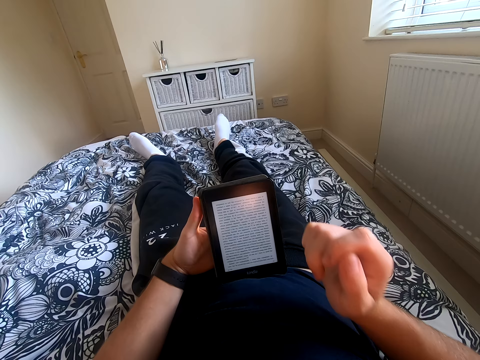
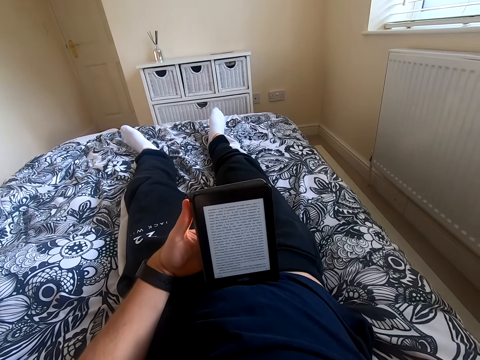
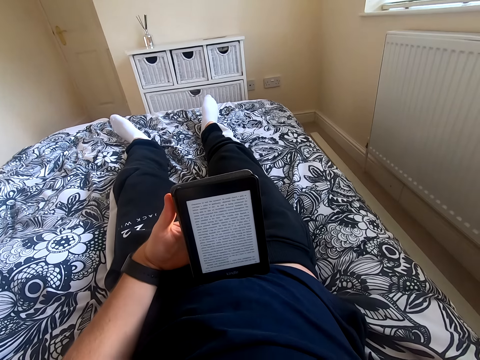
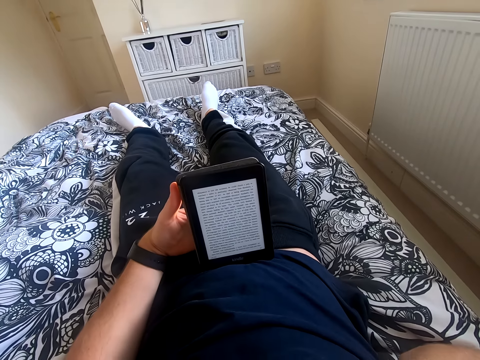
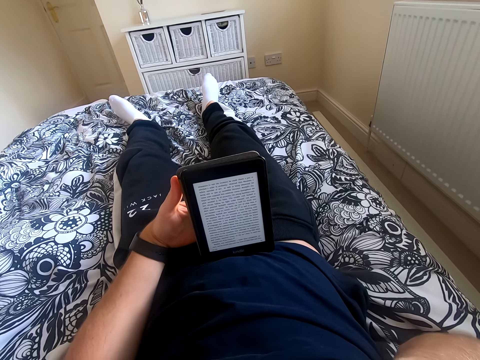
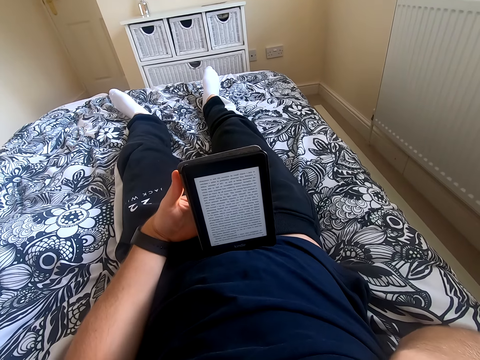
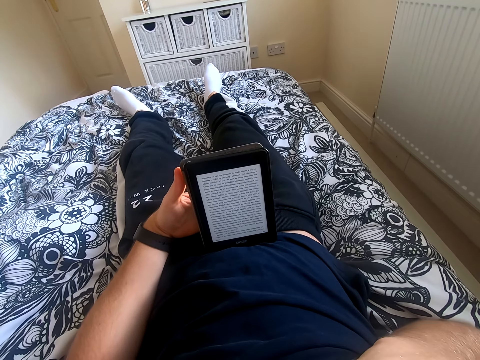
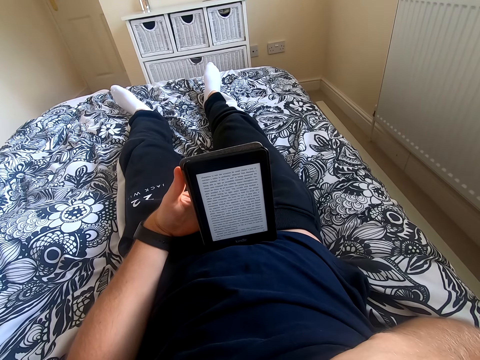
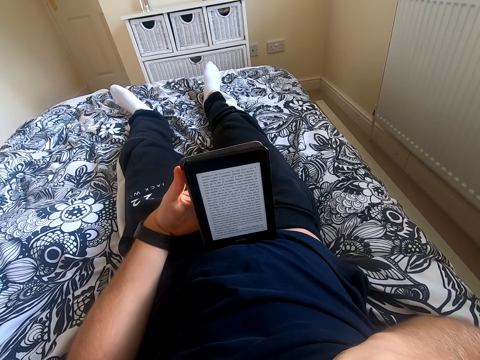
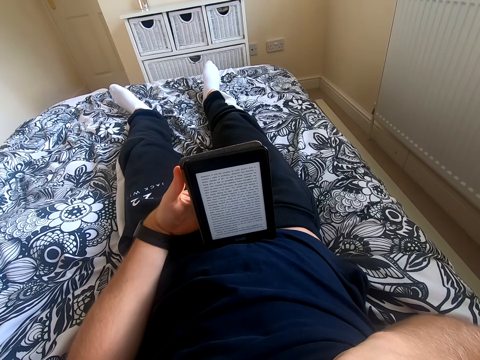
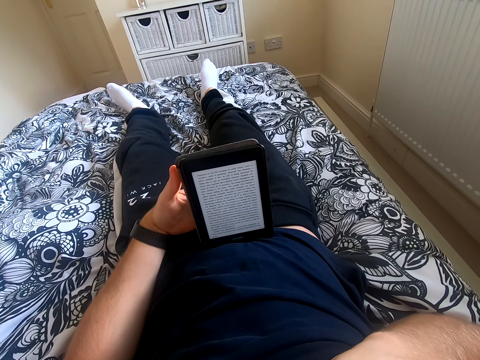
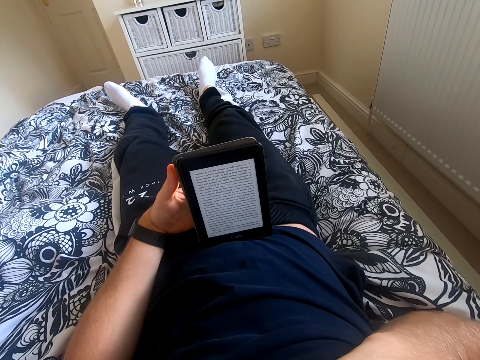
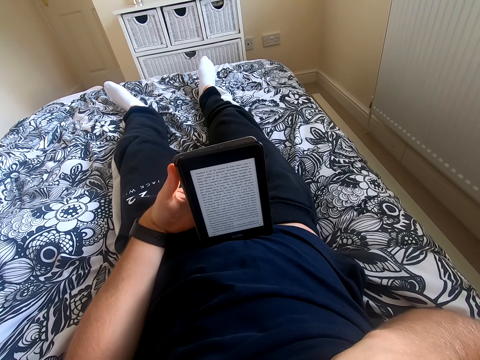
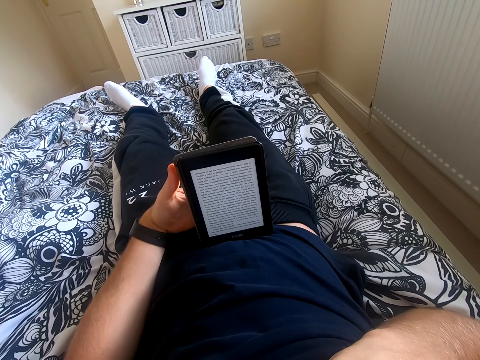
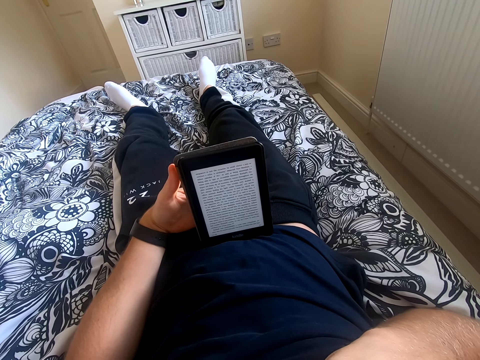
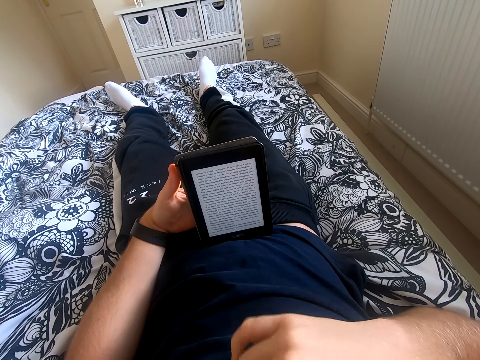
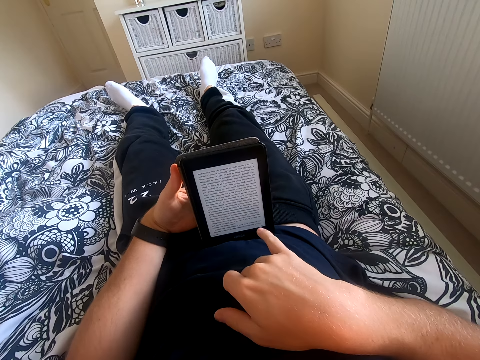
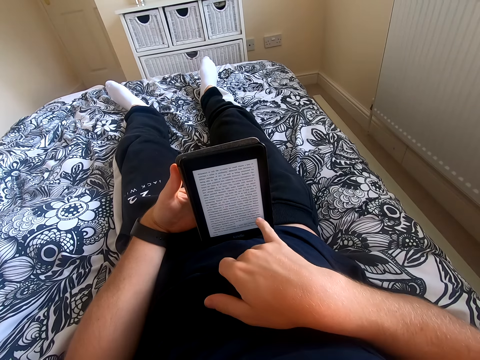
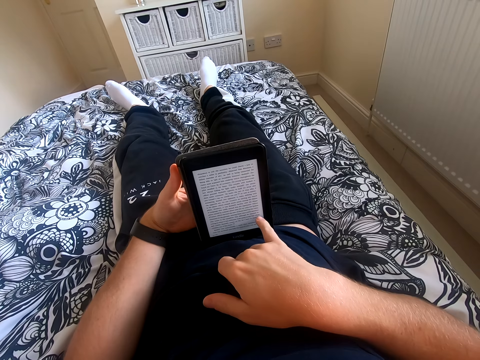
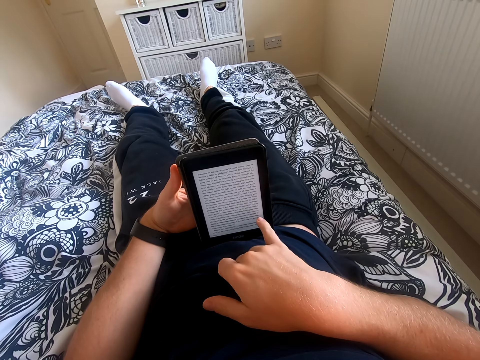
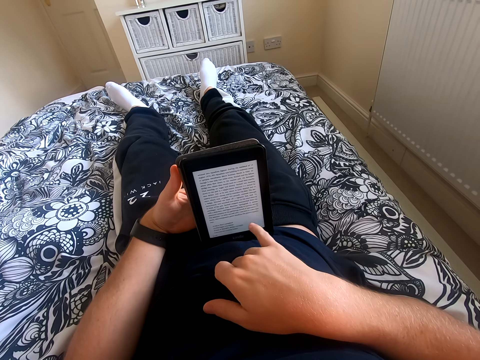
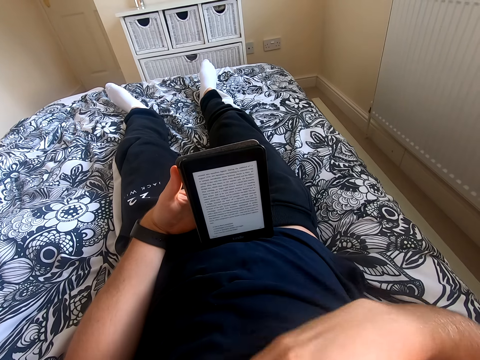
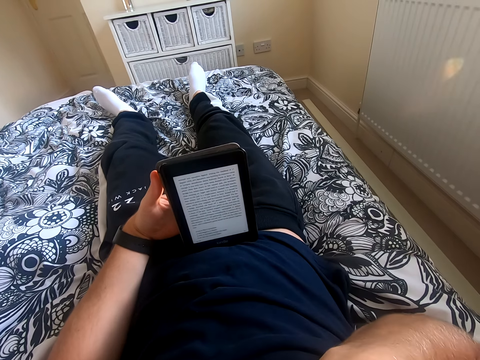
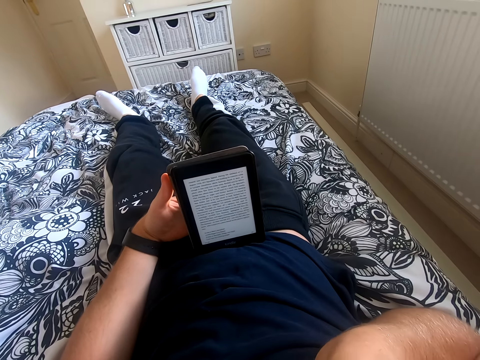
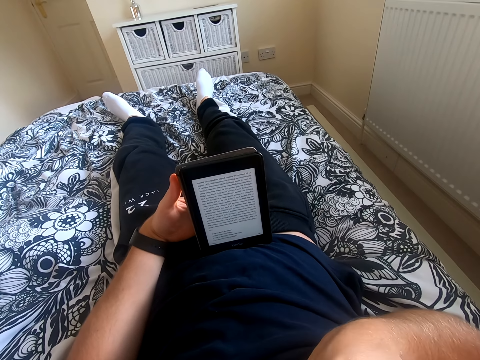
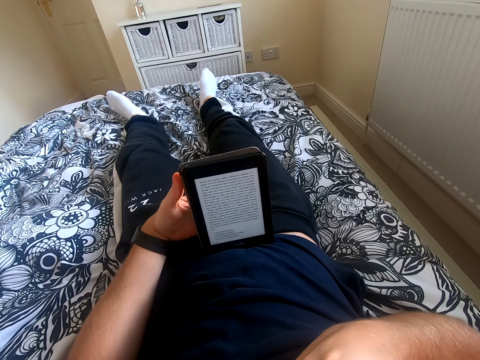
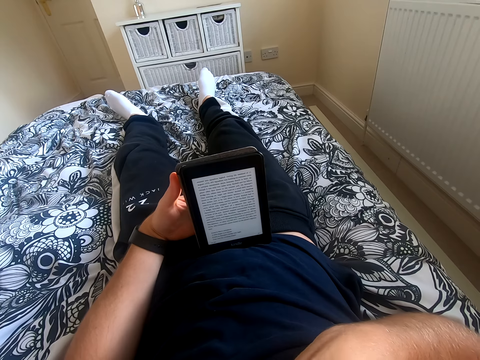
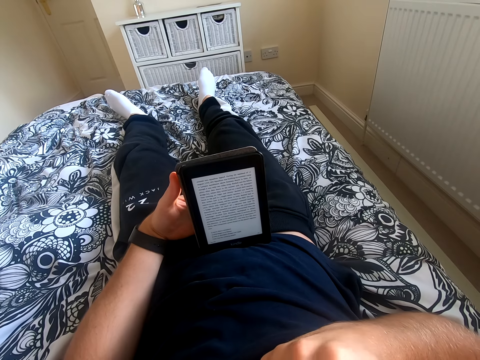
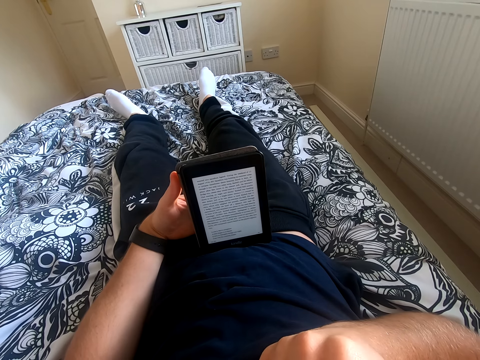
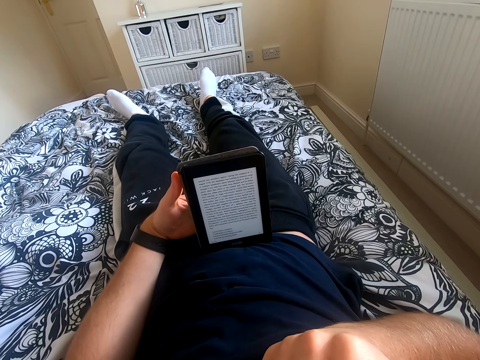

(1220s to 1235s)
The camera wearer removes his right hand from the tablet. He lifts his right hand. He touches his face. He reads through the tablet. He scrolls through the tablet. He touches something. He reads the book on the tablet.

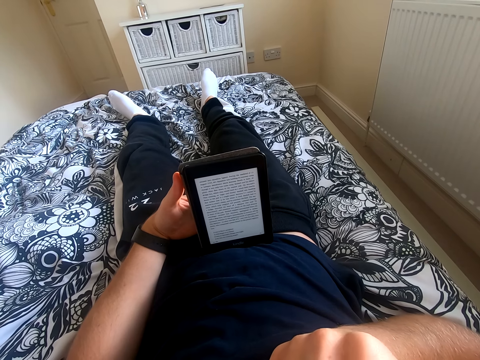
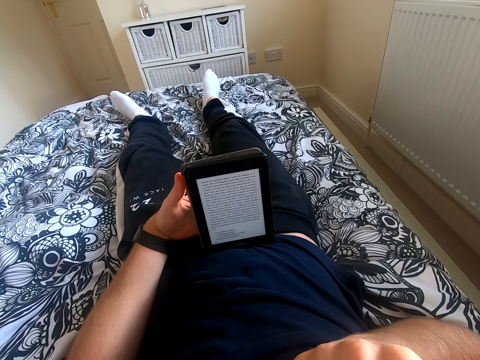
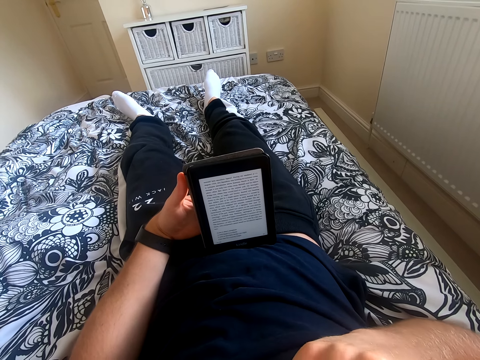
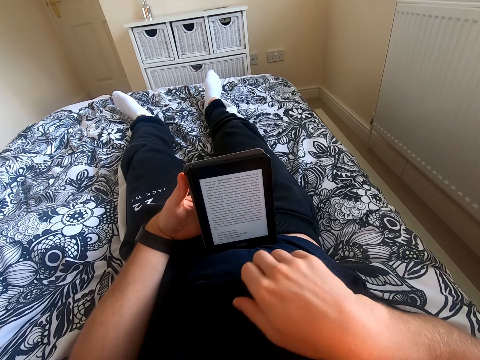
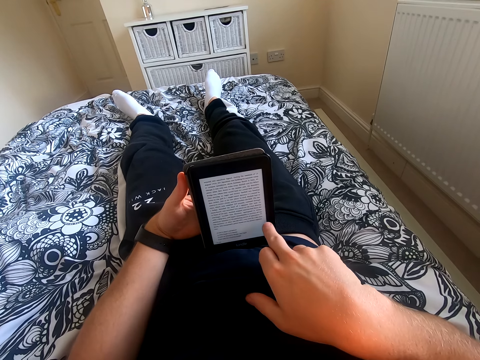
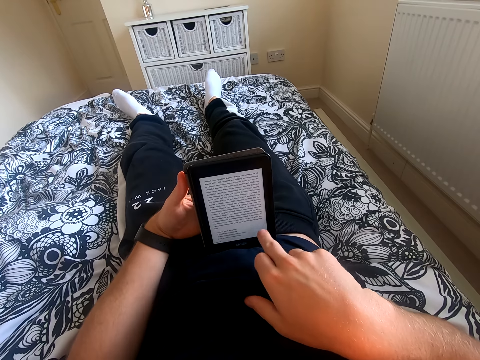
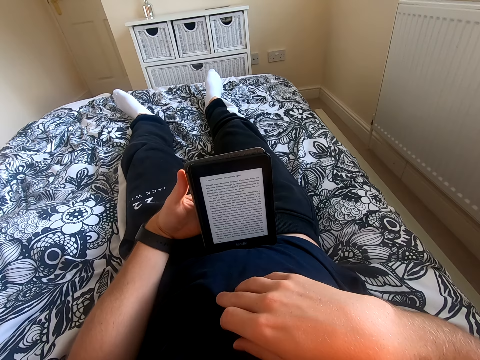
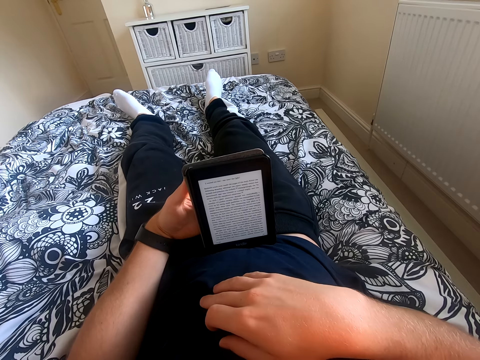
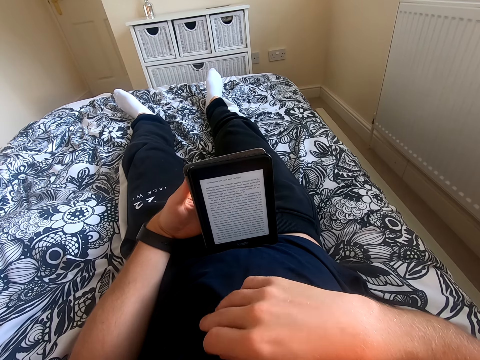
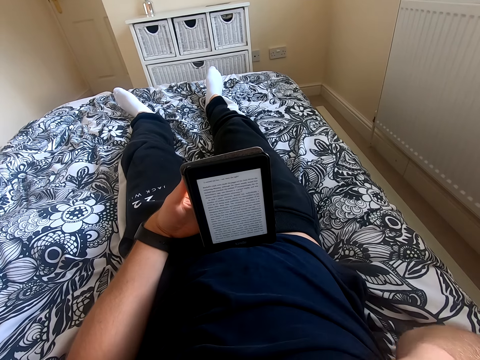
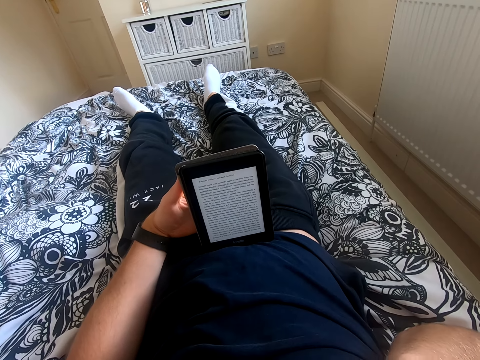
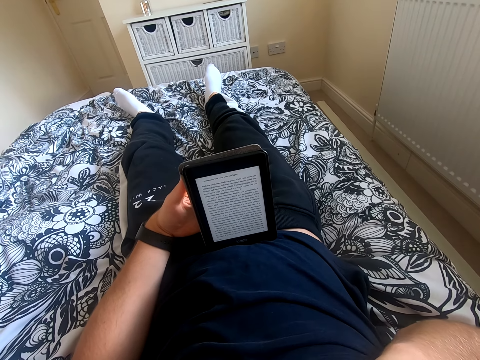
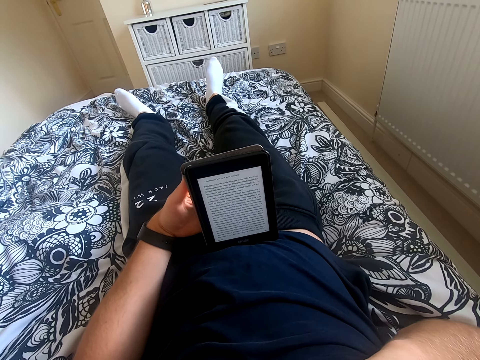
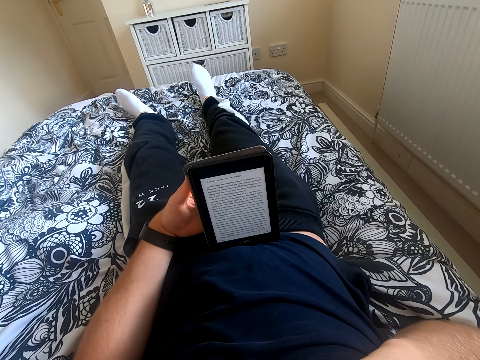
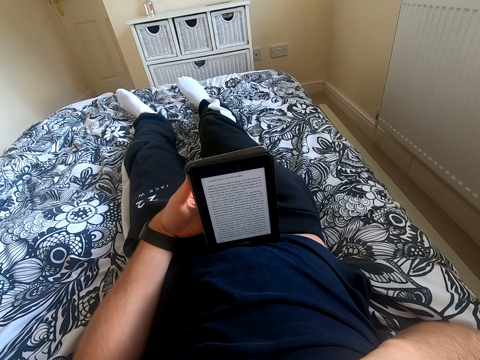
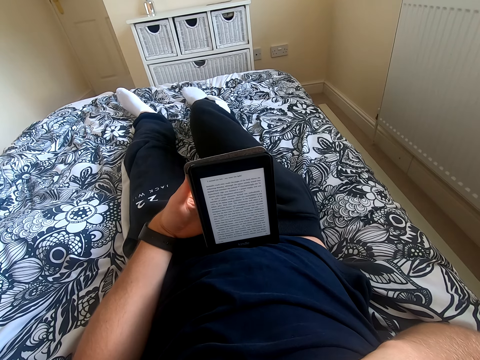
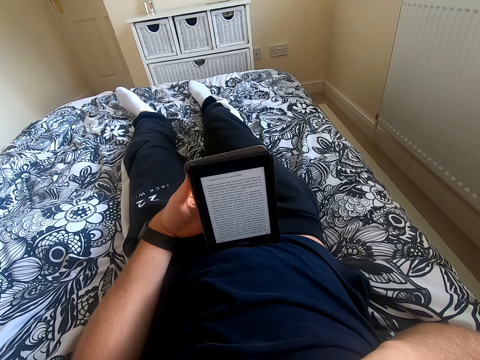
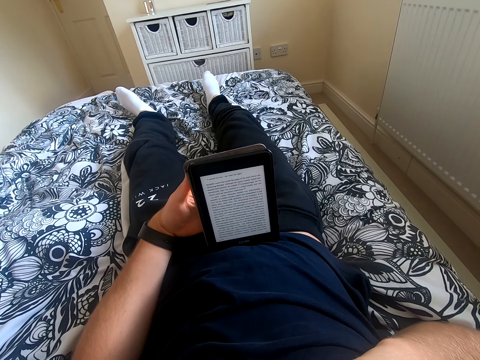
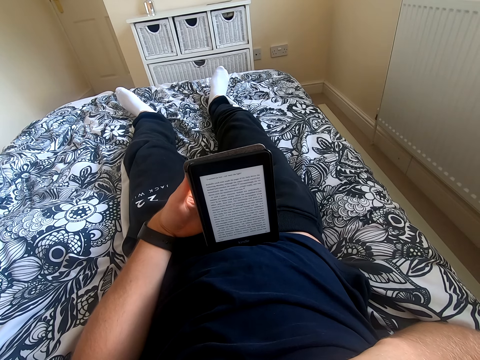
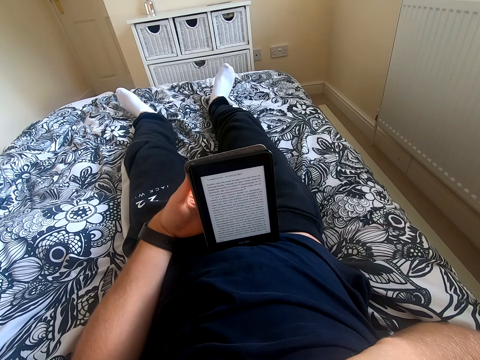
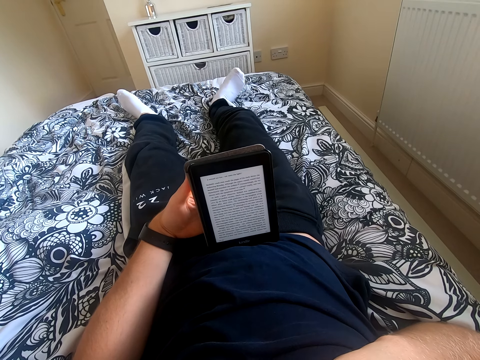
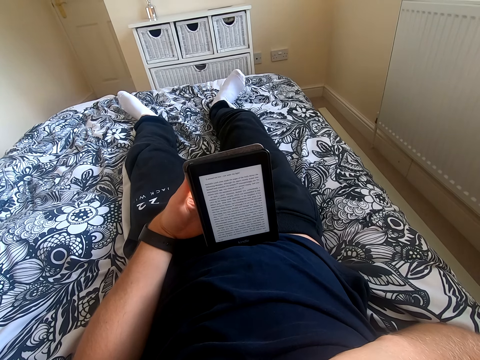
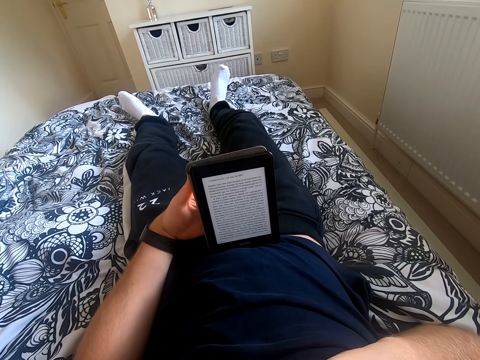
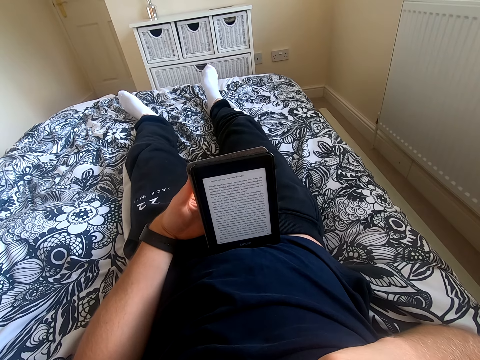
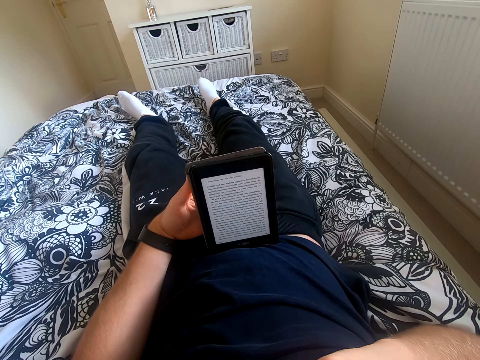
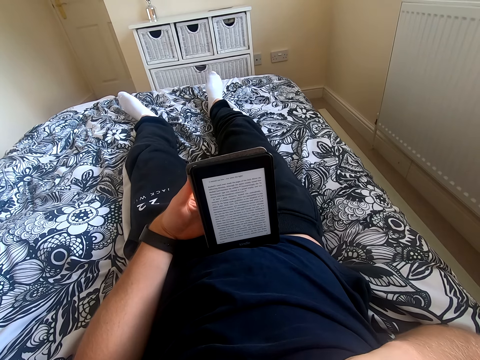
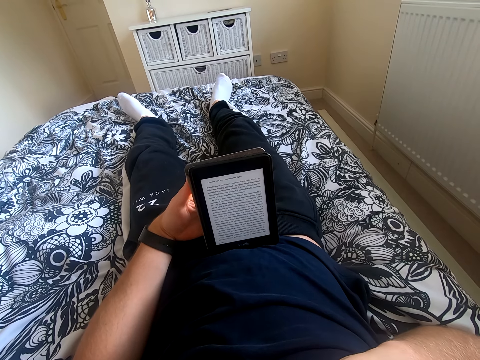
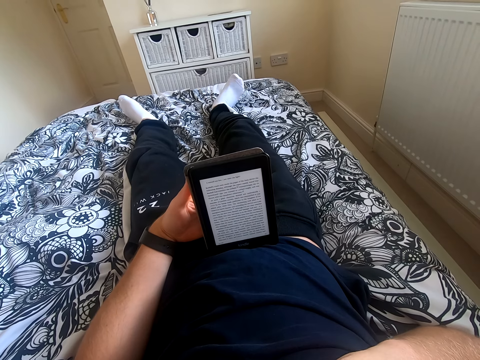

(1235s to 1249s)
The camera wearer scrolls through the tablet. He touches his tummy. He lifts his right hand. He reads the book on the tablet. He touches something. He reads through the tablet. He moves his right leg on the bed.
